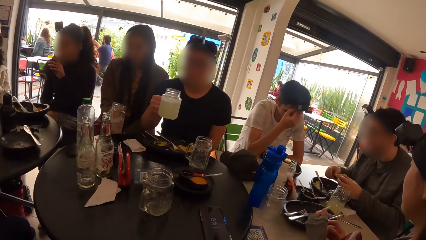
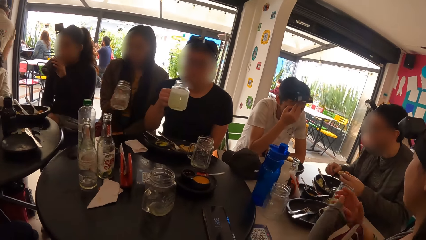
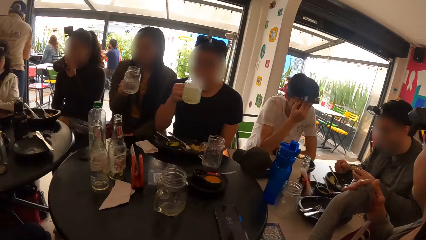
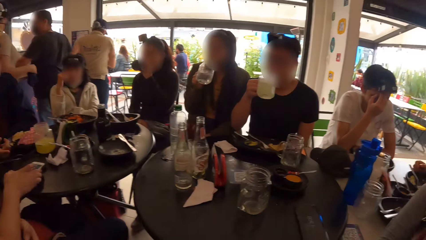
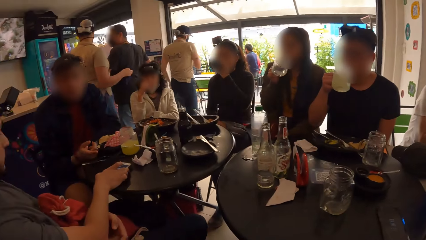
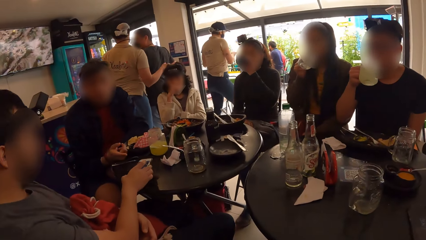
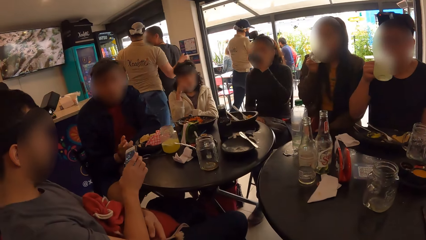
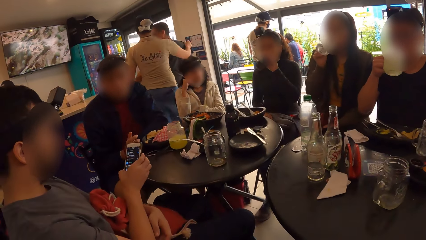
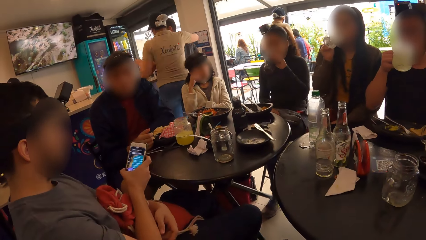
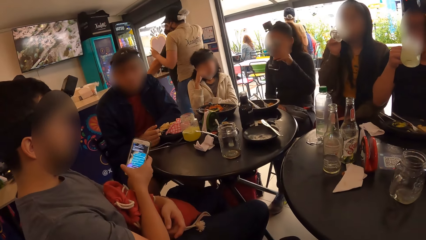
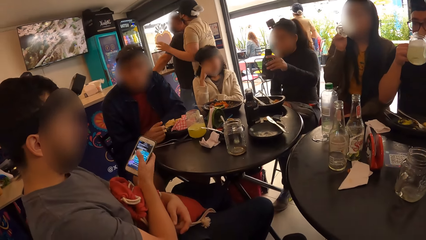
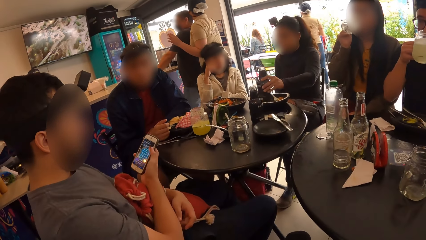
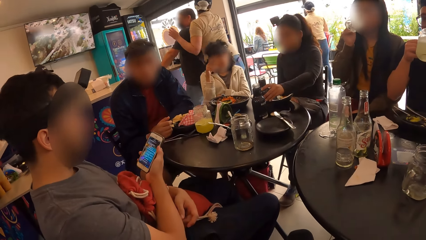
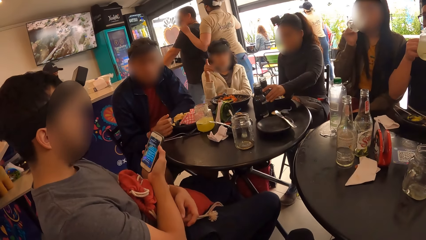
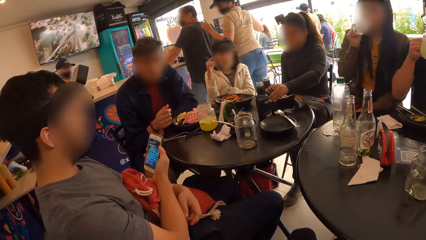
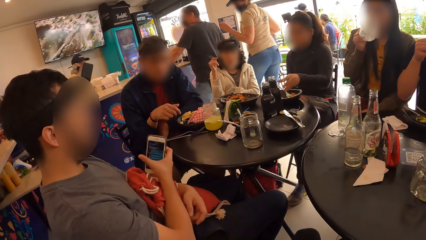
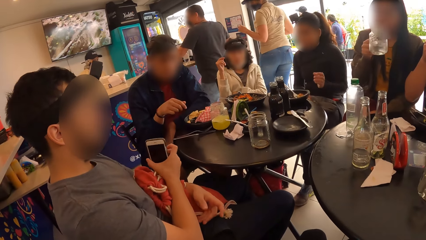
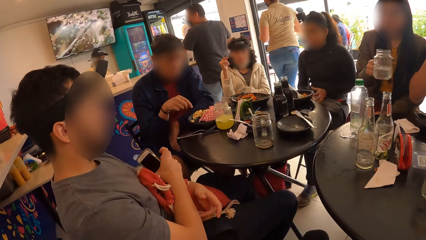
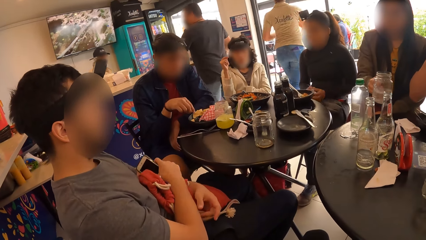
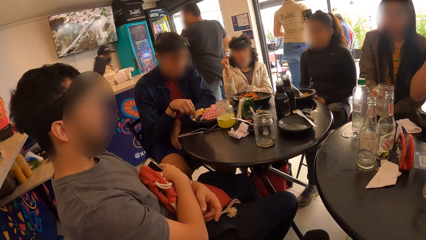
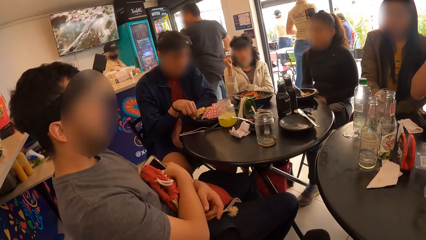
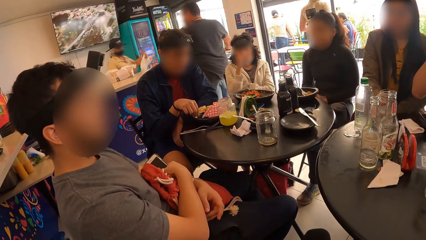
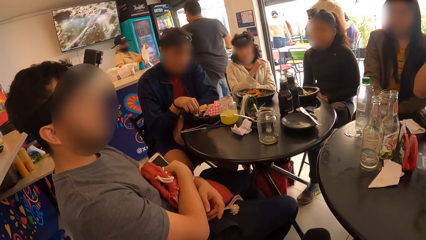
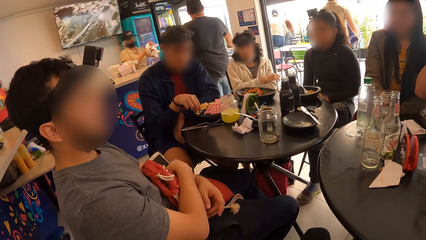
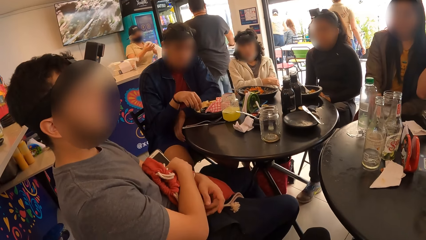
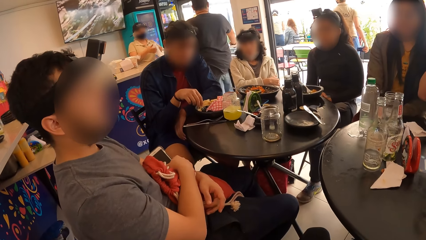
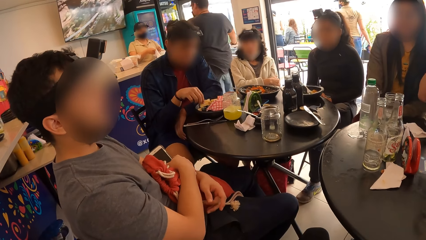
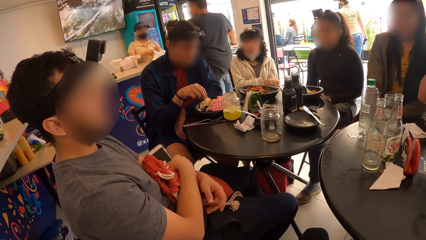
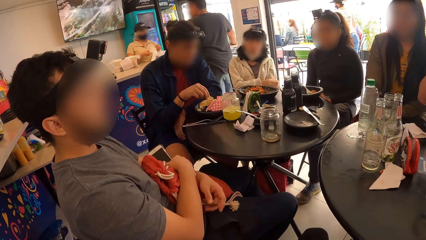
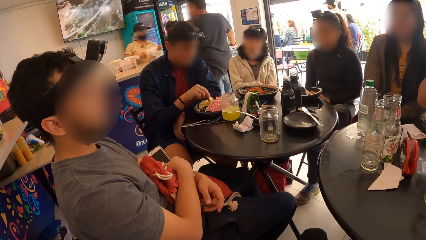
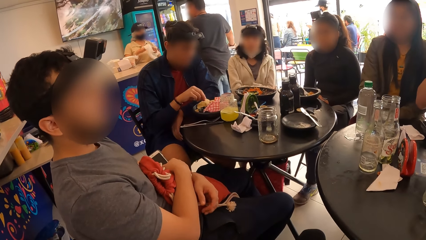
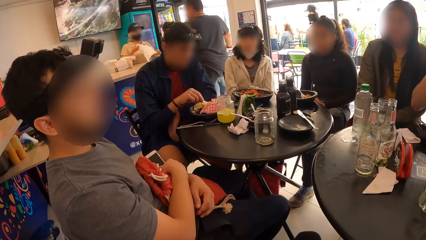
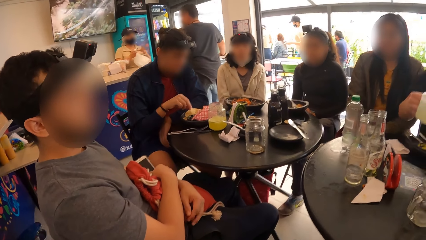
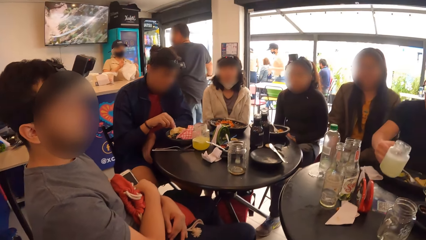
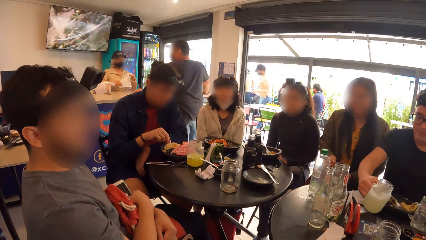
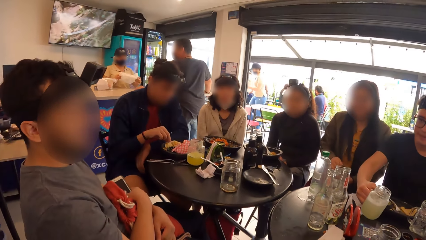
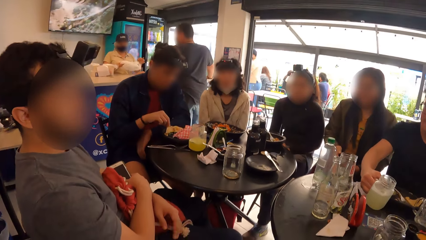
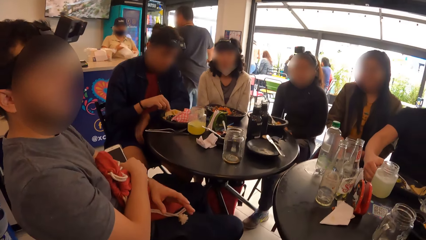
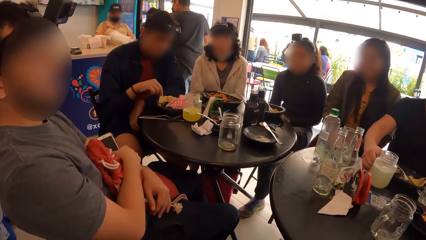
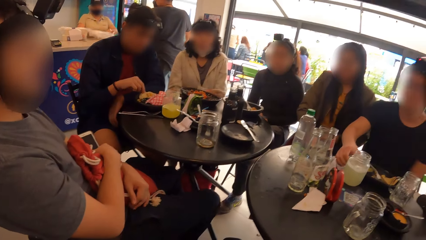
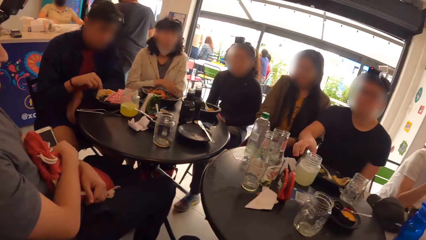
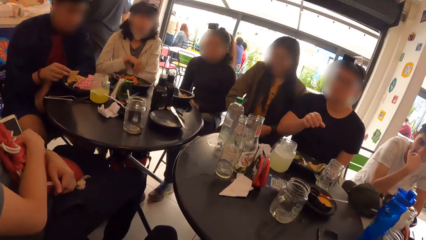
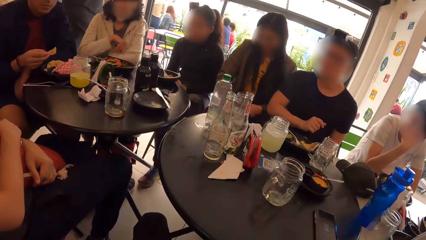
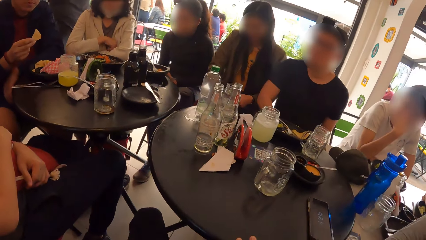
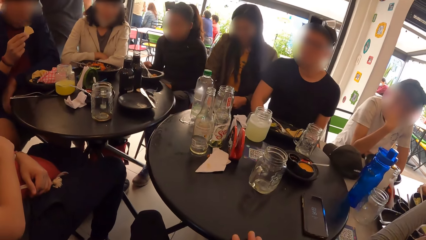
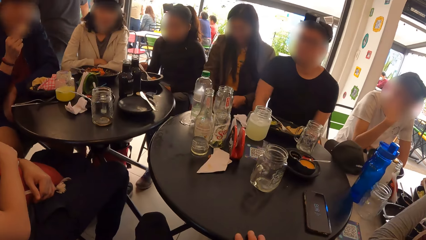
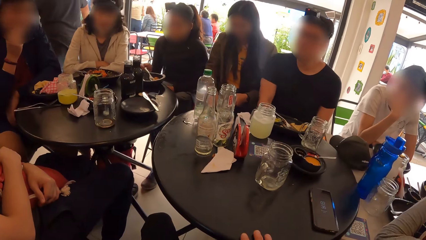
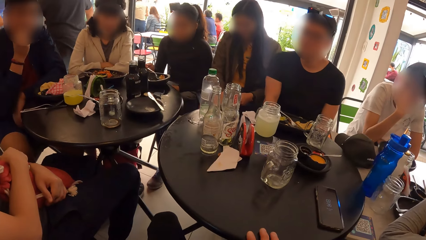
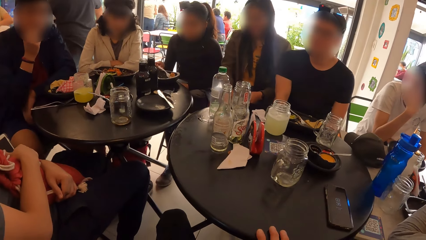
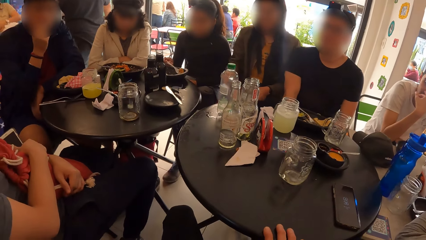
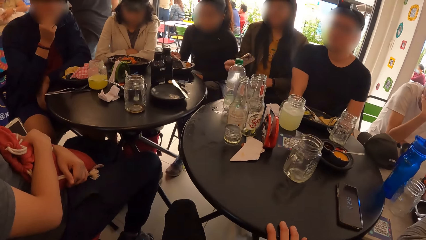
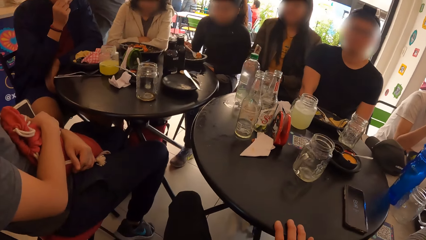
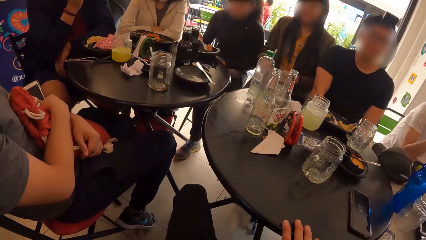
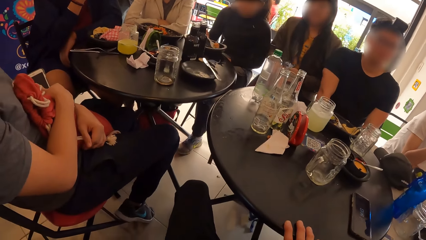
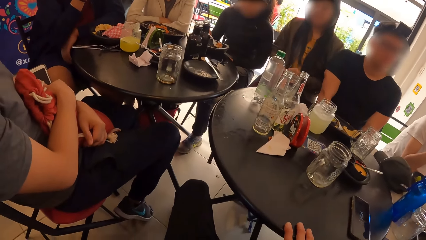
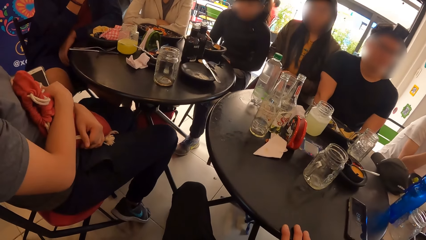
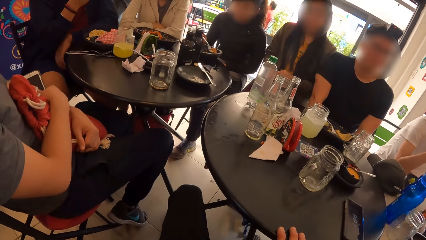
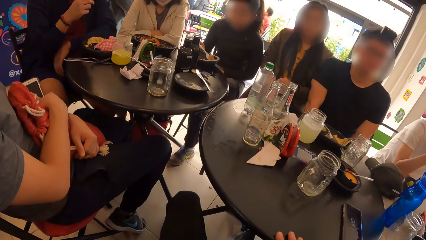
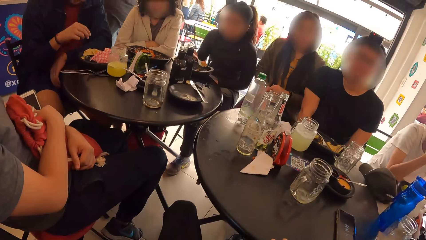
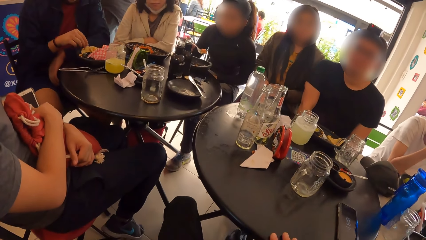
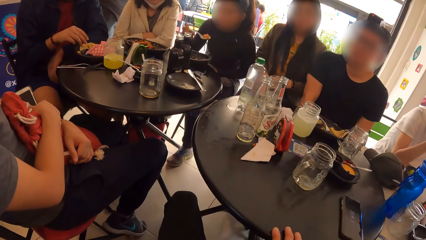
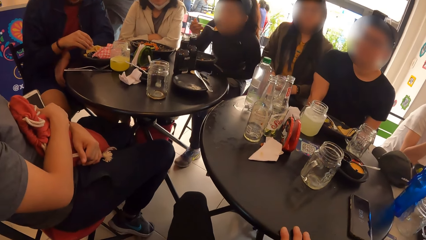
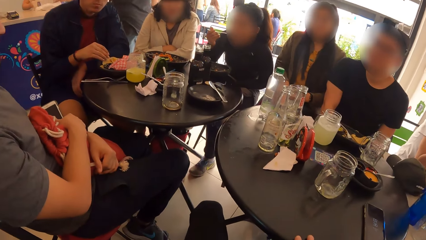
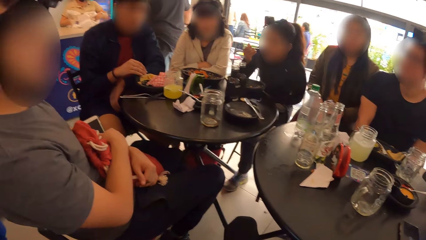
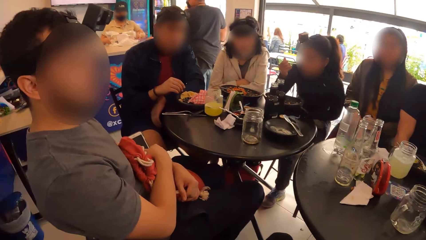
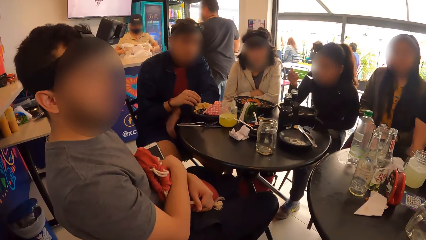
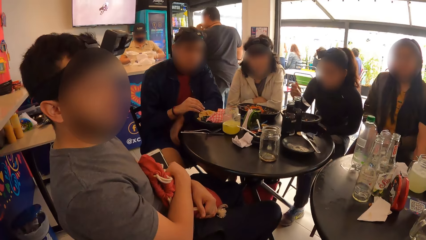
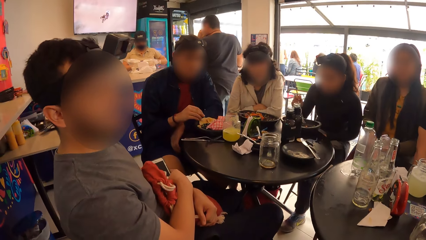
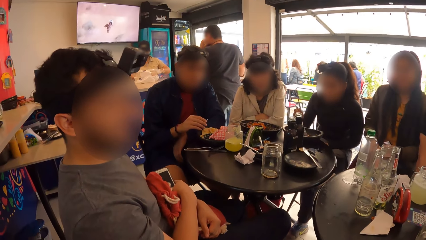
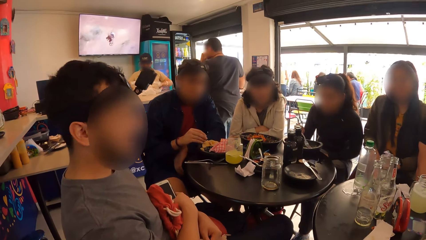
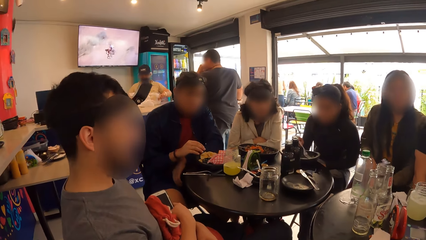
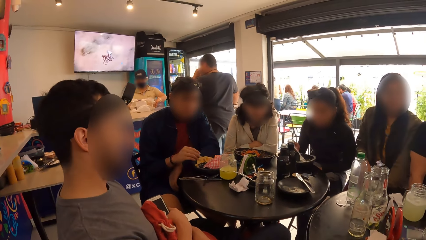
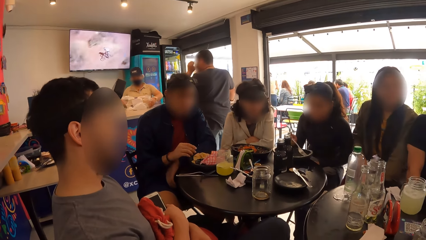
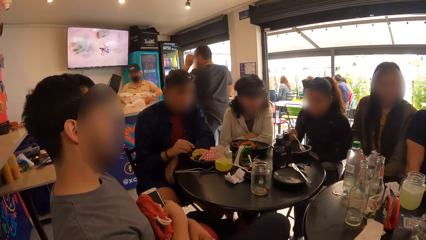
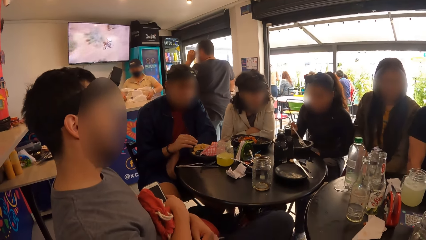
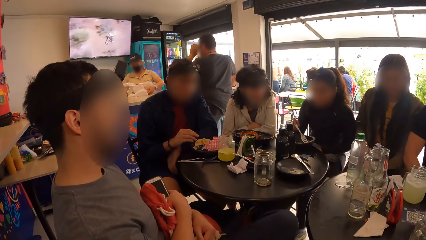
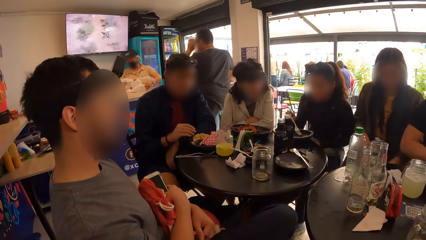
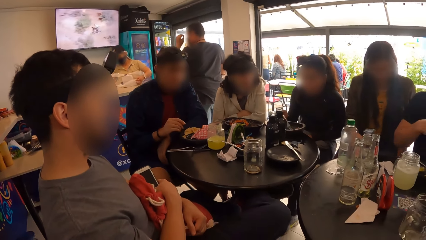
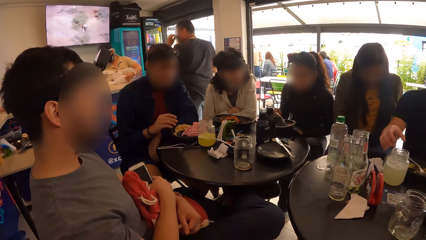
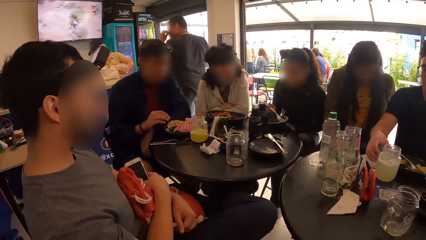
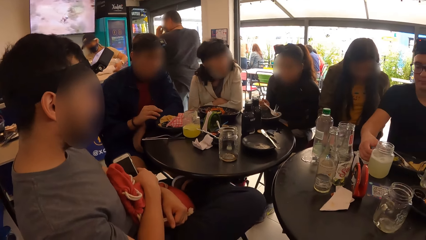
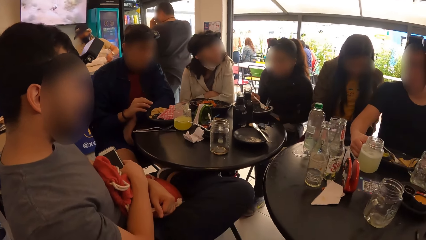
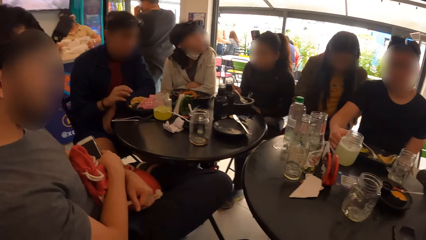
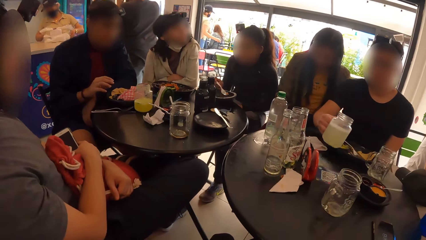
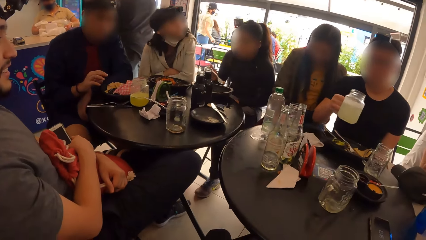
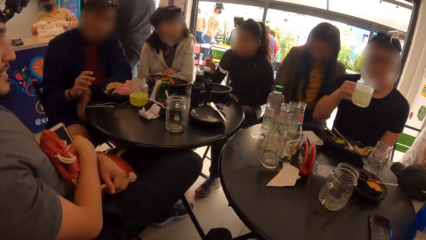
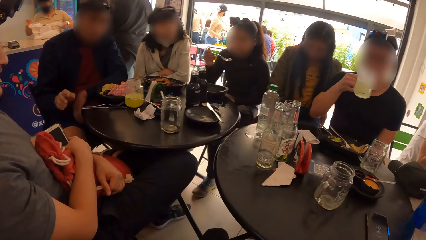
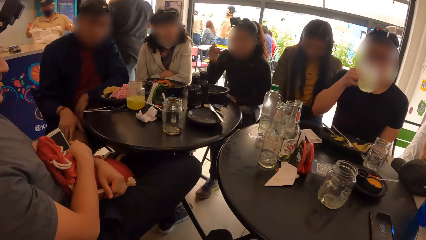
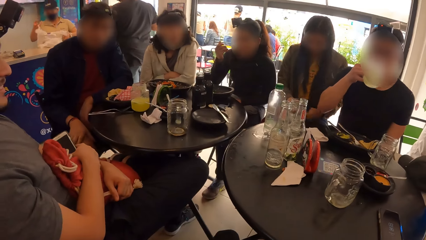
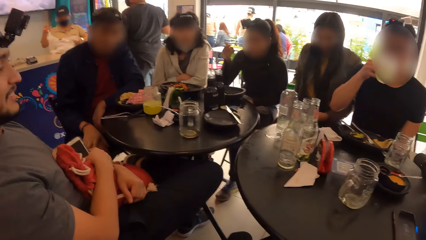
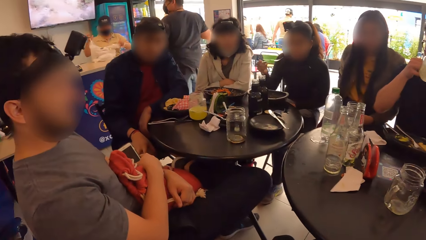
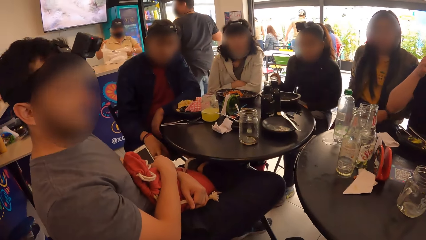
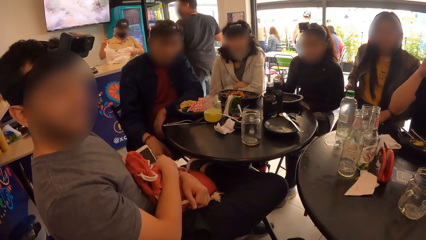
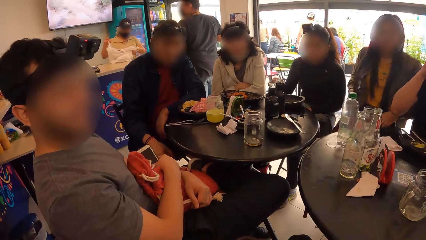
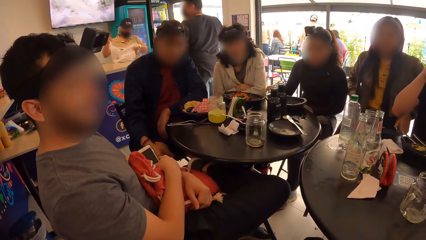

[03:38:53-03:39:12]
The woman picks her glass cup with her right hand and drinks from the water bottle in her right hand. The man drinks from the glass cup in his right hand. Another man picks a phone from the table with his right hand. The woman drinks from the glass cup in her right hand. Another woman places the water bottle on the table with her left hand. The other man presses the phone with his right hand. The first woman places the glass cup on the table with her right hand. The first man places the glass cup on the table with his right hand. The other woman picks the fork in her plate with her right hand. The first woman puts her phone in her bag with her right hand. The camera wearer eats food from the plate with the fork in his right hand. The first man picks the glass cup from the table with his right hand and drinks from the glass cup in his right hand. A third man puts his right hand on his right lap.
